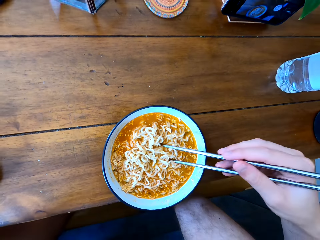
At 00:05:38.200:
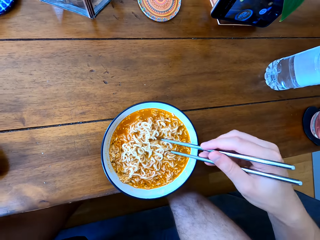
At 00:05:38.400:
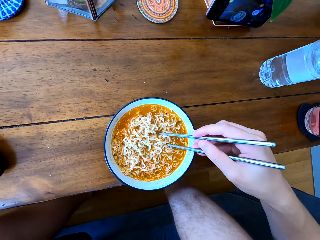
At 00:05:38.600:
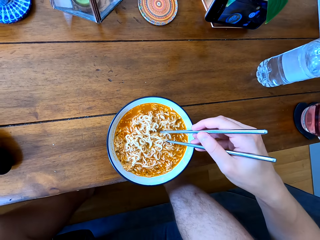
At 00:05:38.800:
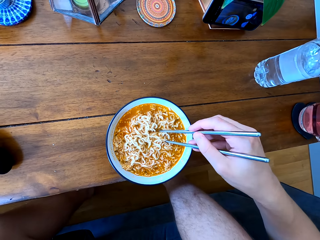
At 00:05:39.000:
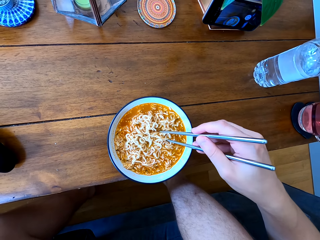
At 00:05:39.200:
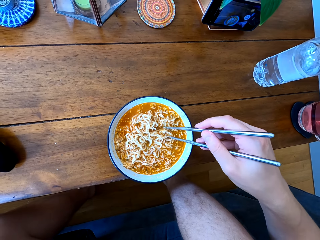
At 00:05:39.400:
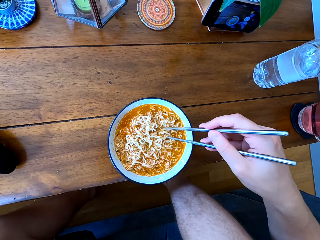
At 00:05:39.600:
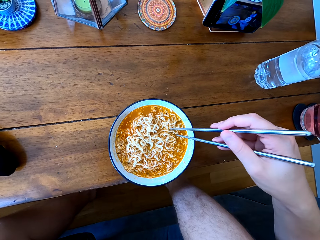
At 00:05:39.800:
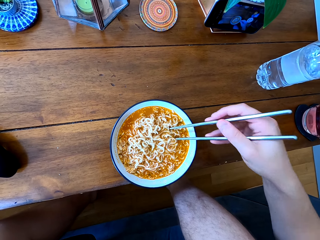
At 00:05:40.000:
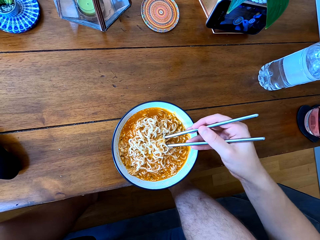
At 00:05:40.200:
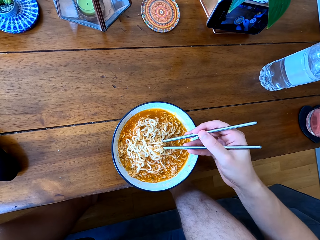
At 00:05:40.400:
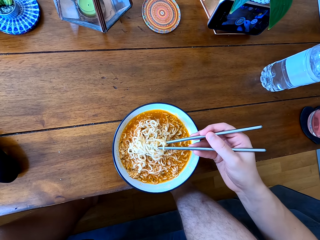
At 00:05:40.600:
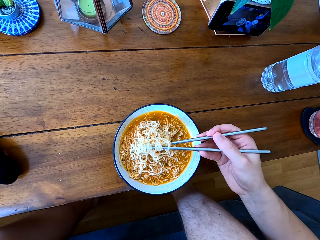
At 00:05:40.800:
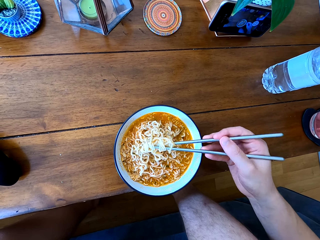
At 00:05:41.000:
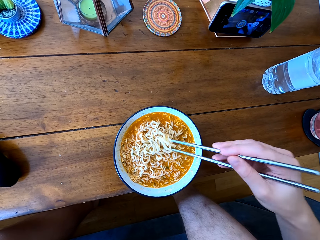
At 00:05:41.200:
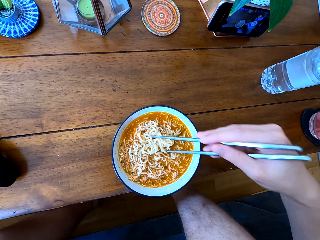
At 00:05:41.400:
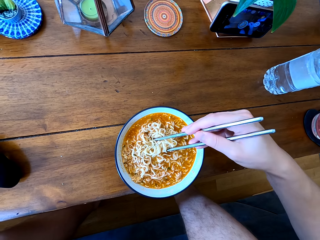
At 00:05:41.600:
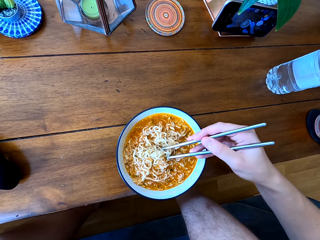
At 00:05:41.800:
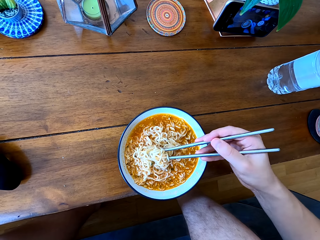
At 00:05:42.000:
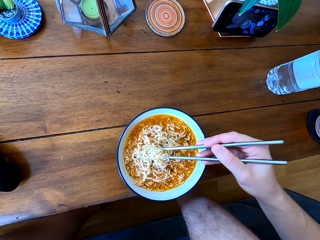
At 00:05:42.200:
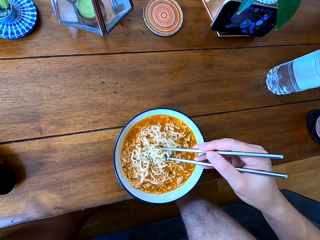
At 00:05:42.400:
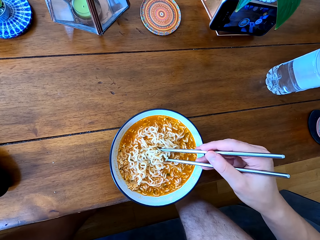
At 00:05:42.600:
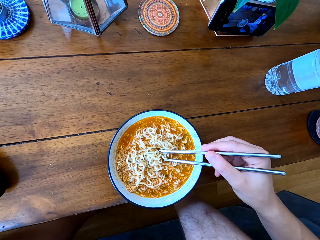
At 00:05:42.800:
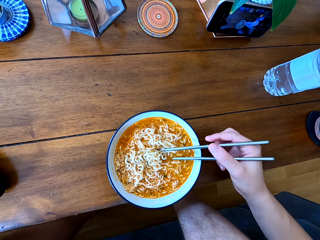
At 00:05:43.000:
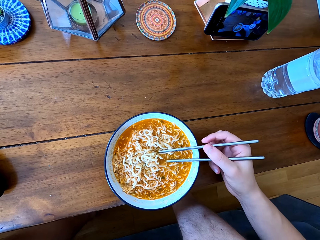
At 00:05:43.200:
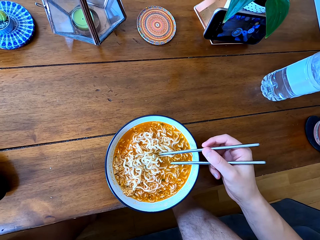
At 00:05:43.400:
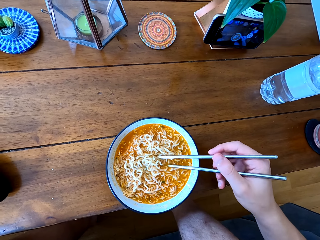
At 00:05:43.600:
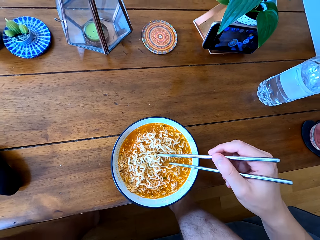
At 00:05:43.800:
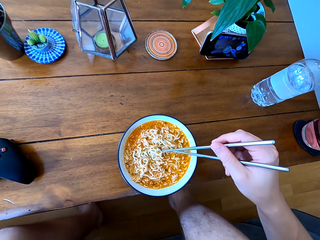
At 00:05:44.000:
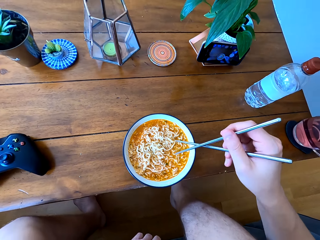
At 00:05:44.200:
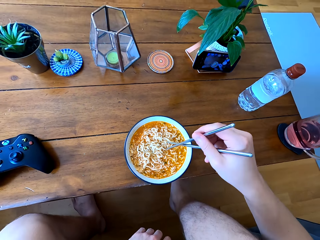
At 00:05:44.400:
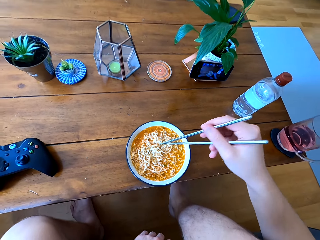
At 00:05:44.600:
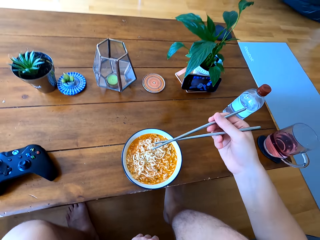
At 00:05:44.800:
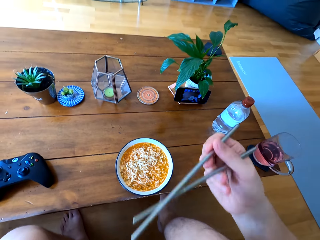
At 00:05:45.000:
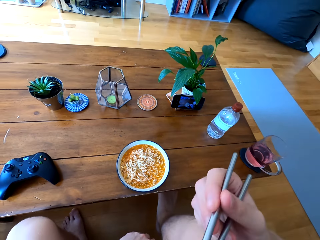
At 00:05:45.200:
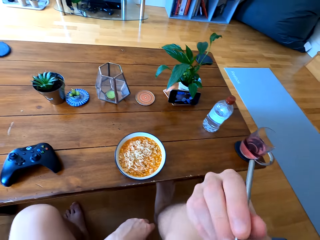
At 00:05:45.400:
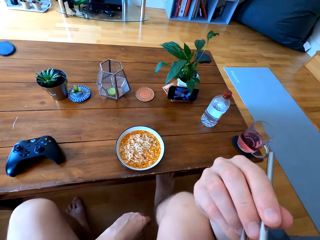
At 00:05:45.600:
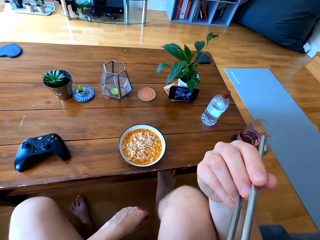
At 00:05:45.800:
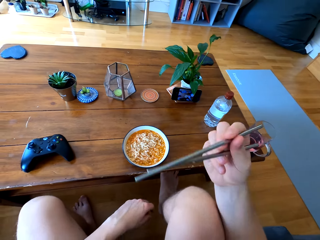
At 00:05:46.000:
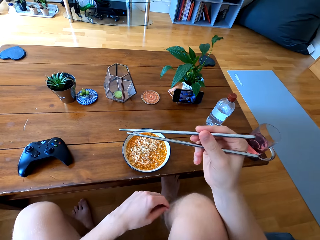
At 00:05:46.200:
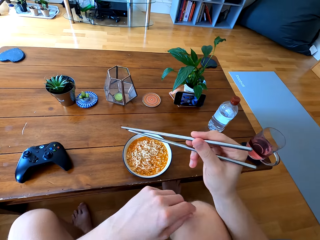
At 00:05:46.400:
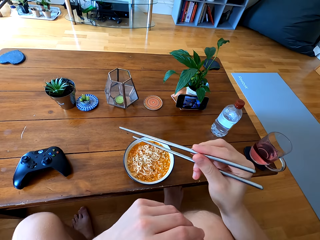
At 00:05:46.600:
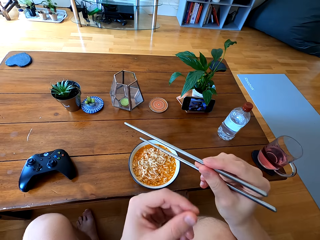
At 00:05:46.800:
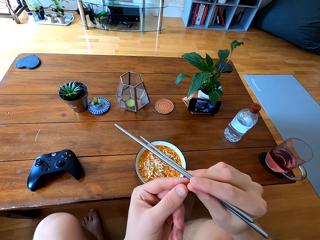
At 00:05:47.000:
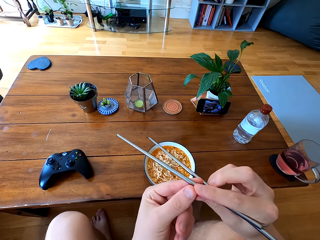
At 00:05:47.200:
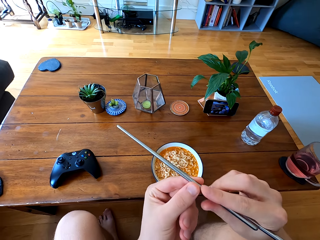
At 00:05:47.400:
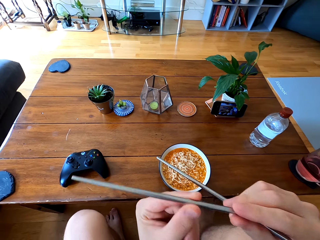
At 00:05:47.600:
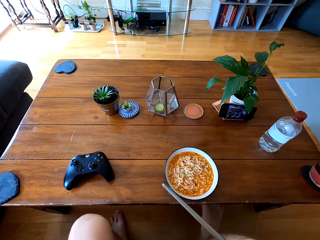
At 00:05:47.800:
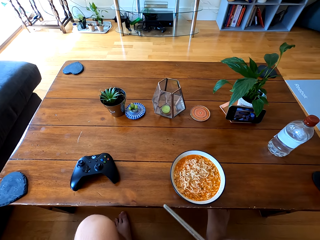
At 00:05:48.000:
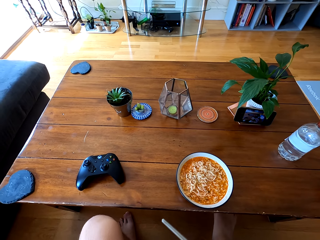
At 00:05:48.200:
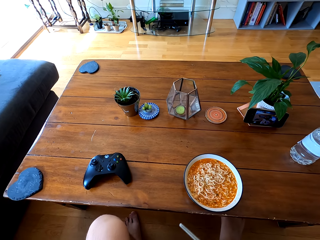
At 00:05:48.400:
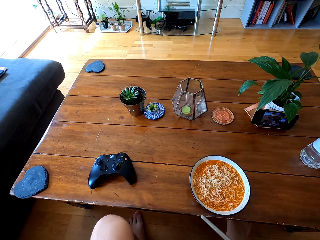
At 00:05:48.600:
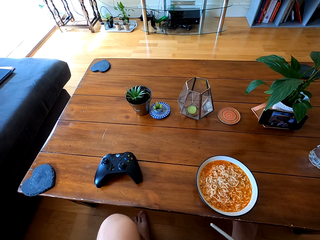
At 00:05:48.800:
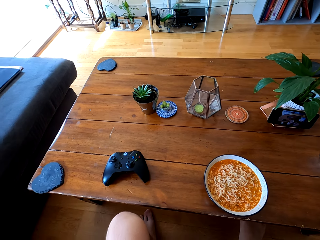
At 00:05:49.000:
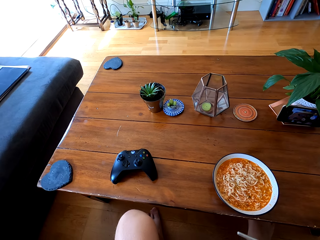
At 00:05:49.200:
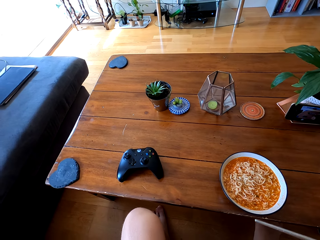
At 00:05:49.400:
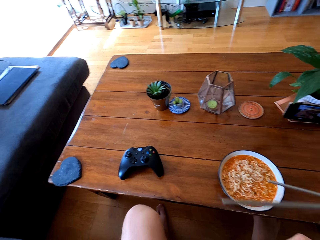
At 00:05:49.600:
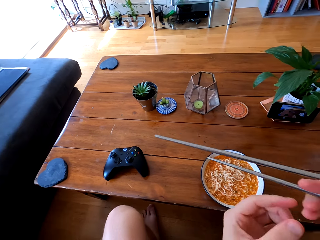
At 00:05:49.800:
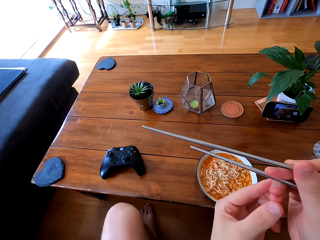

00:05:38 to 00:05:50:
The camera wearer scoops noodles with chopsticks. They lick the chopsticks.

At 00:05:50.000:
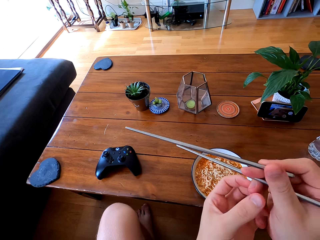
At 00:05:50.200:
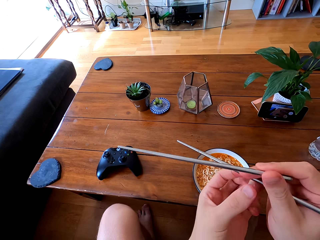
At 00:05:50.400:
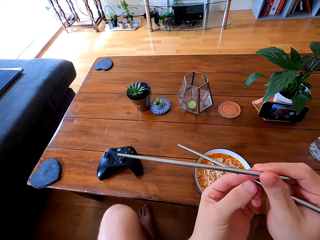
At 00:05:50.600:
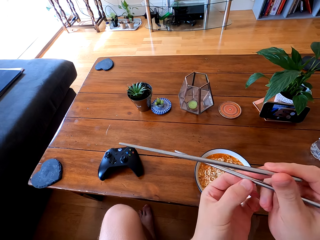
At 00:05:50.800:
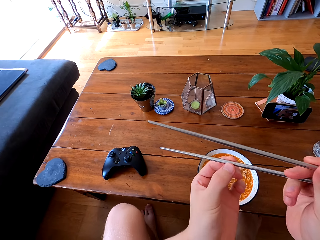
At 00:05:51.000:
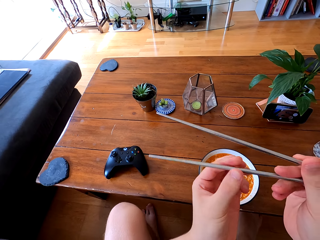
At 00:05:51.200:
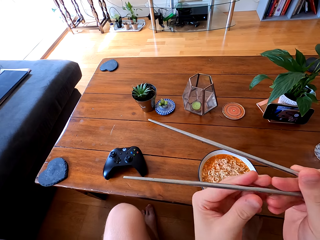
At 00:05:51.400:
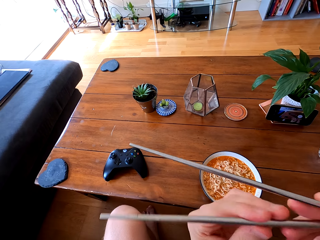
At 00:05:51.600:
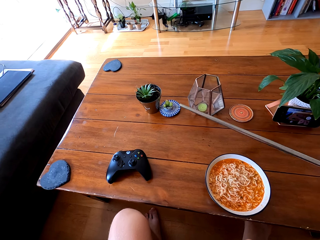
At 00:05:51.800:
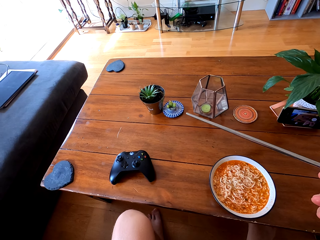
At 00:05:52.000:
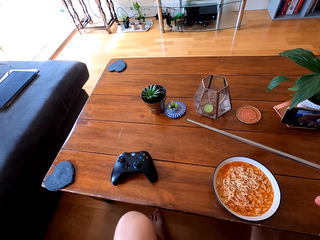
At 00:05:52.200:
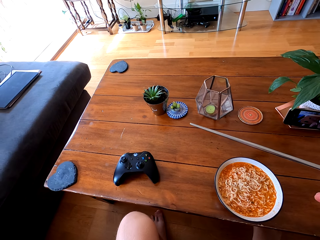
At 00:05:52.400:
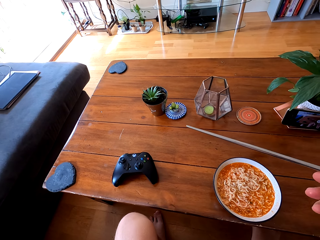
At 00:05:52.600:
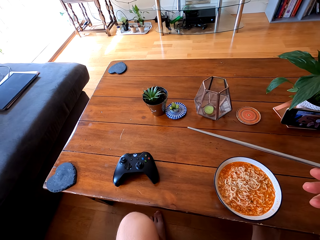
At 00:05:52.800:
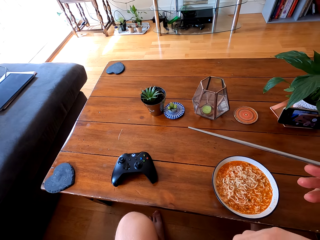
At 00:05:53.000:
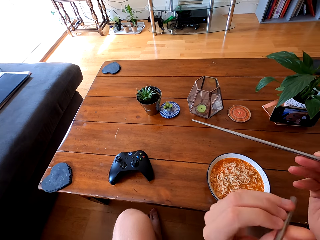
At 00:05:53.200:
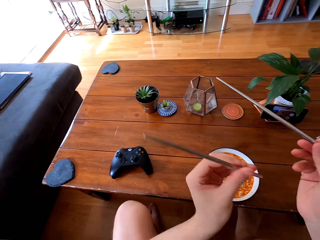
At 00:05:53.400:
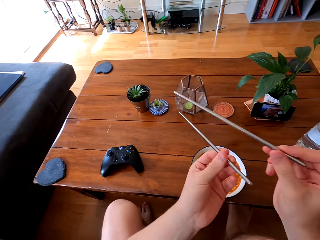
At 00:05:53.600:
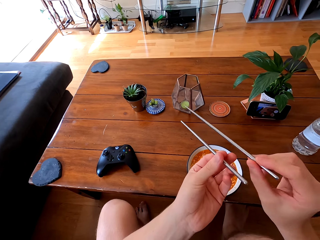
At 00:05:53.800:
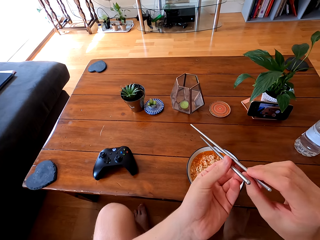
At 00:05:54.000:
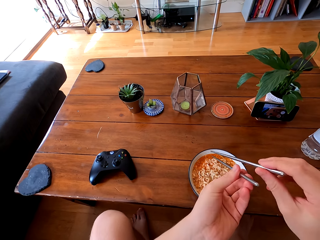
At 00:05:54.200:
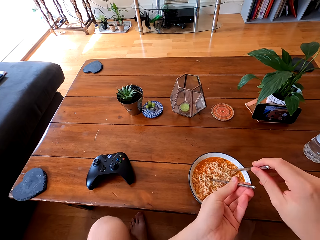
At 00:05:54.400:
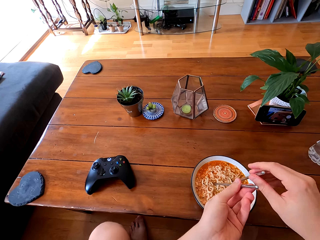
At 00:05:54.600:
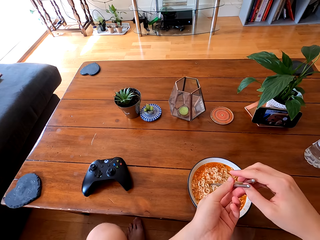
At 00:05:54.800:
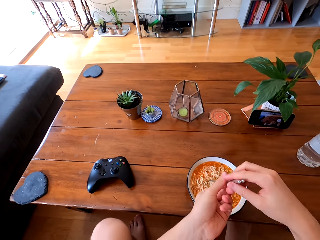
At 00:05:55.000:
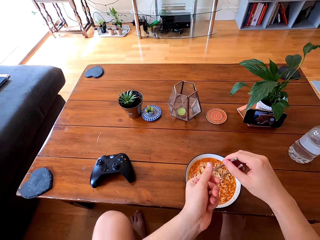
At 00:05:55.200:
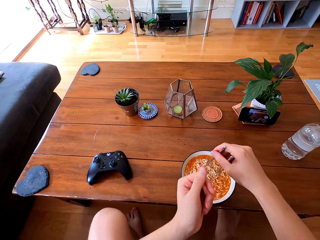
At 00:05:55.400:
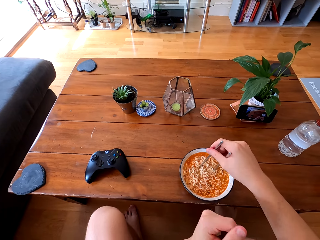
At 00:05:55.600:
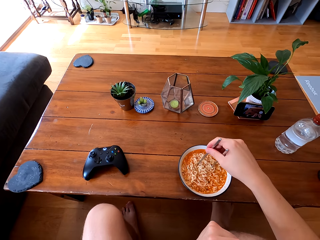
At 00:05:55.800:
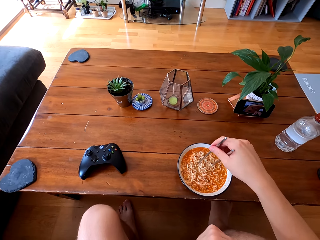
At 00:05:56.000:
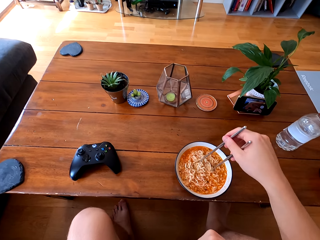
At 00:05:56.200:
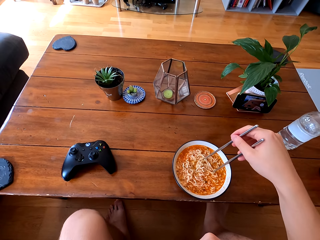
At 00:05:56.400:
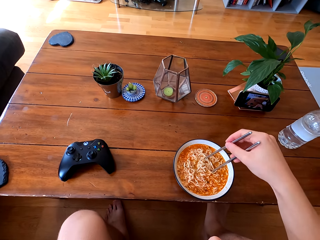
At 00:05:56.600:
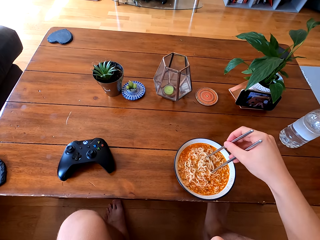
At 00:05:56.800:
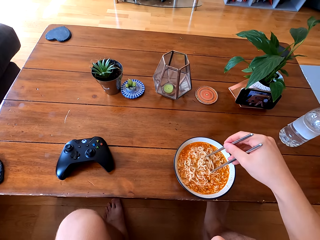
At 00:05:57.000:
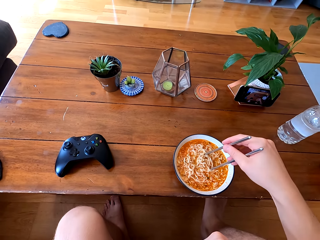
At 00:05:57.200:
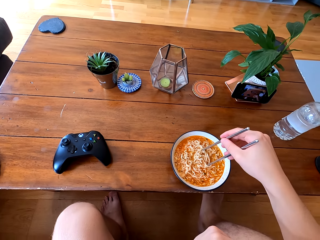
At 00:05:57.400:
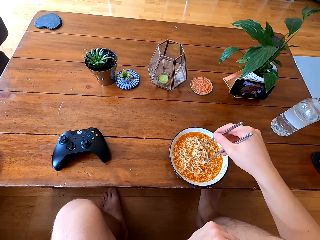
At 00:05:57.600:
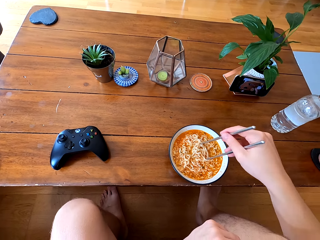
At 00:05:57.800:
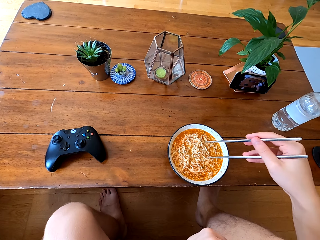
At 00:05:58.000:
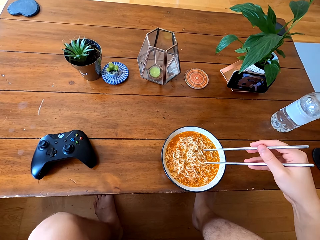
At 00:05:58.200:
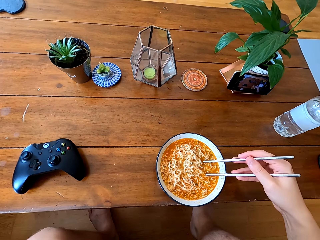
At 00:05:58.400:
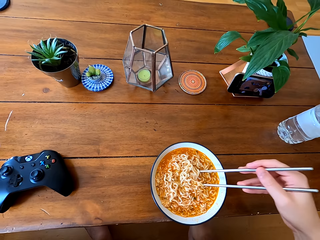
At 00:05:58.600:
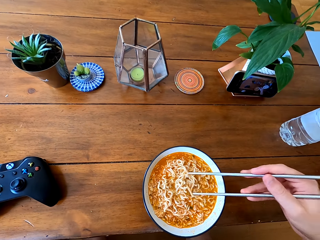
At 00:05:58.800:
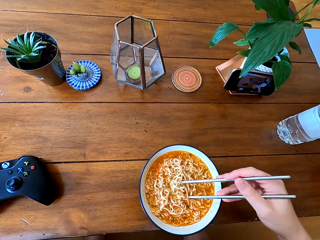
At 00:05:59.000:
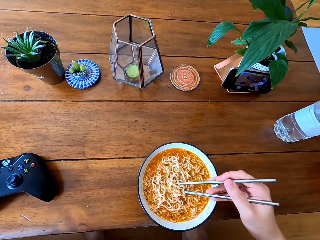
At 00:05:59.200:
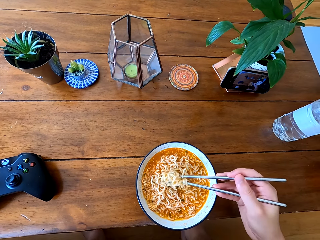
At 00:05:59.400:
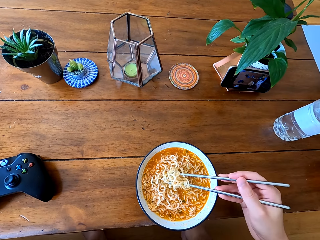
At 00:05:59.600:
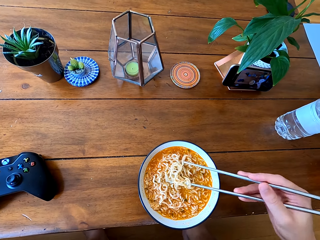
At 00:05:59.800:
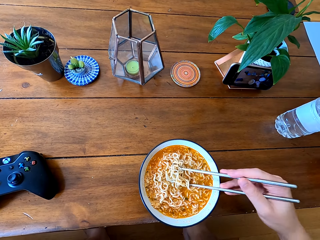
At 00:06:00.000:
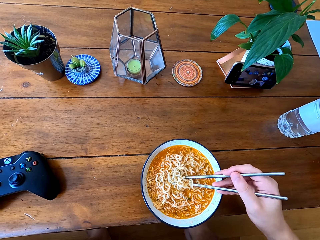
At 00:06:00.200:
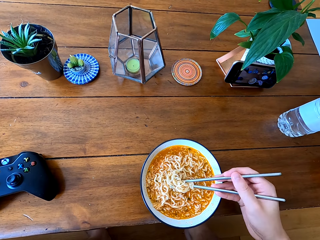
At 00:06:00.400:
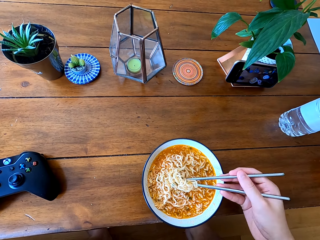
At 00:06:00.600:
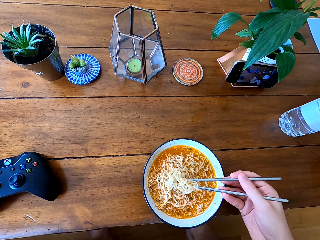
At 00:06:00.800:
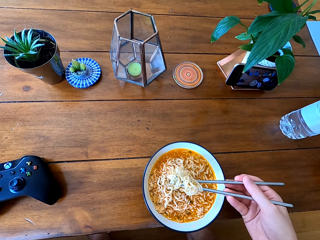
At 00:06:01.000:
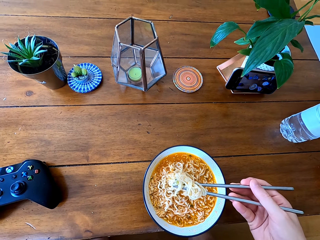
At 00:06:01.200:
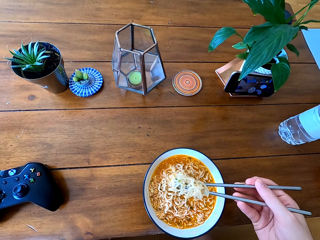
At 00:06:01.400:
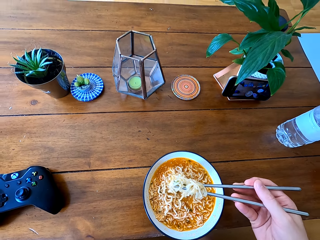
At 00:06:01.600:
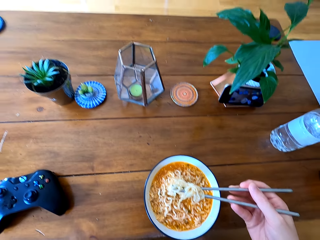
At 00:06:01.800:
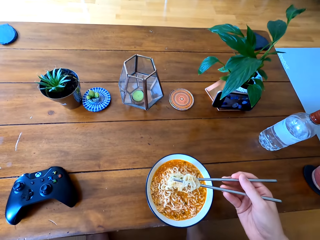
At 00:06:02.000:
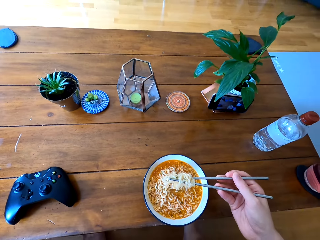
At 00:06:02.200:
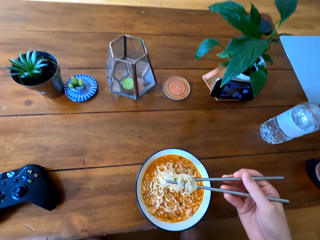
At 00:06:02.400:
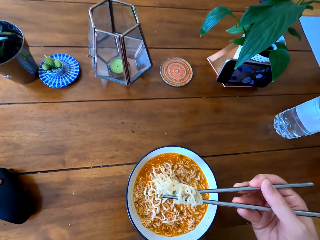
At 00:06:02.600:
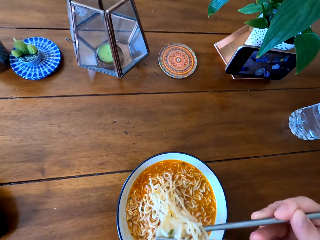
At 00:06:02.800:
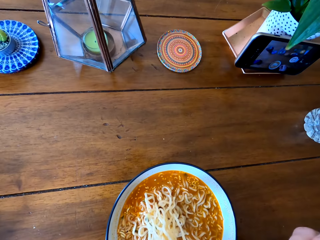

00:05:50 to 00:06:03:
The camera wearer puts the chopsticks in the noodles. They hold the chopsticks. They scoop the noodles with the chopsticks.
